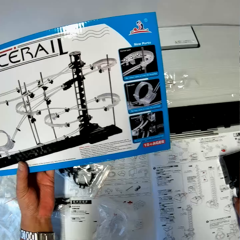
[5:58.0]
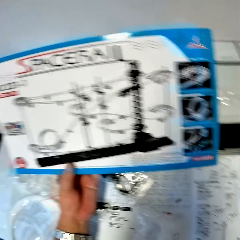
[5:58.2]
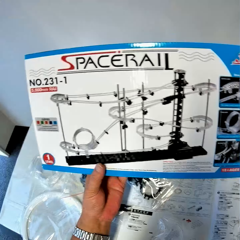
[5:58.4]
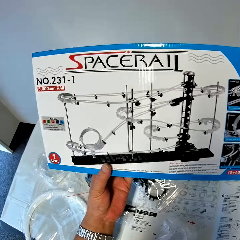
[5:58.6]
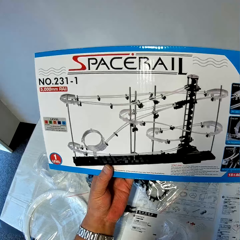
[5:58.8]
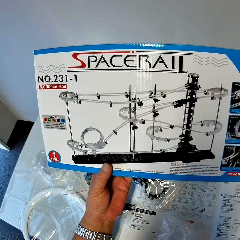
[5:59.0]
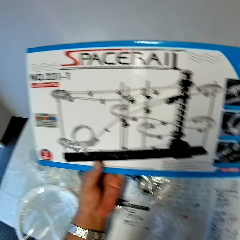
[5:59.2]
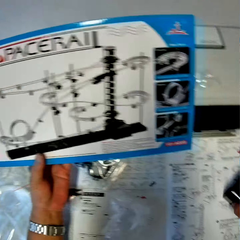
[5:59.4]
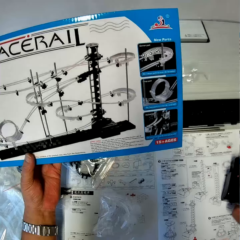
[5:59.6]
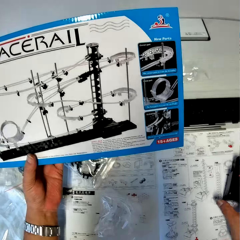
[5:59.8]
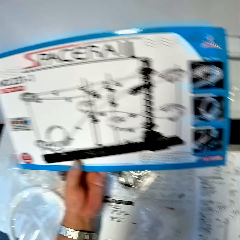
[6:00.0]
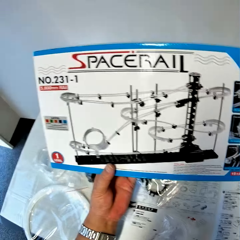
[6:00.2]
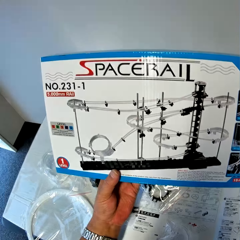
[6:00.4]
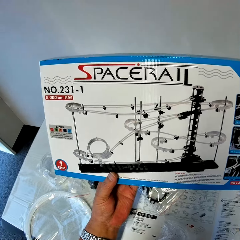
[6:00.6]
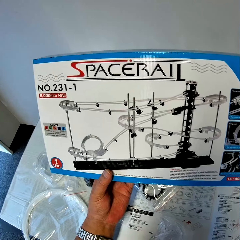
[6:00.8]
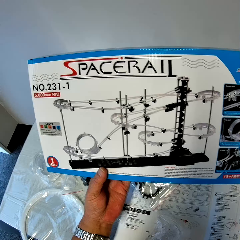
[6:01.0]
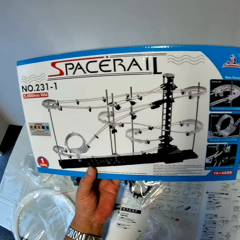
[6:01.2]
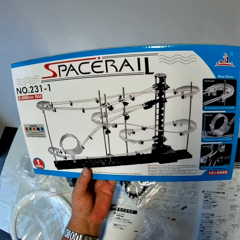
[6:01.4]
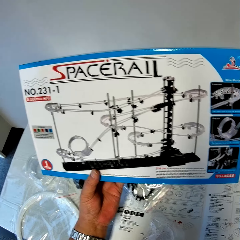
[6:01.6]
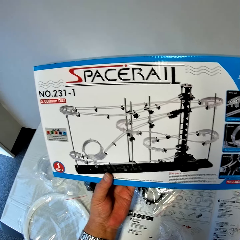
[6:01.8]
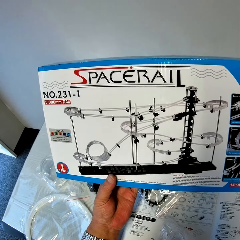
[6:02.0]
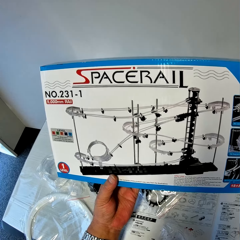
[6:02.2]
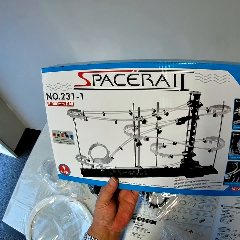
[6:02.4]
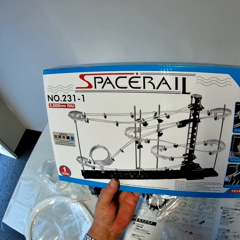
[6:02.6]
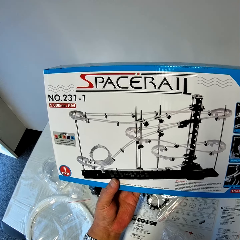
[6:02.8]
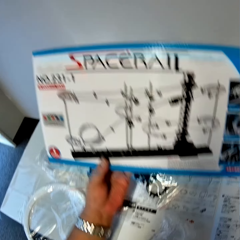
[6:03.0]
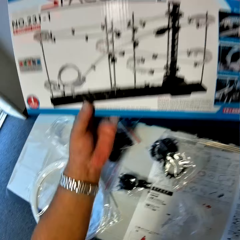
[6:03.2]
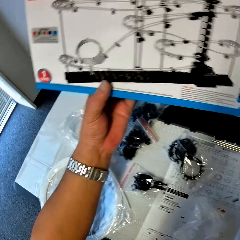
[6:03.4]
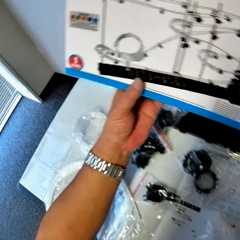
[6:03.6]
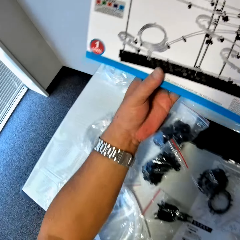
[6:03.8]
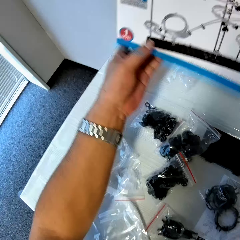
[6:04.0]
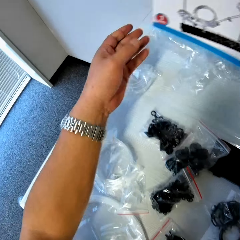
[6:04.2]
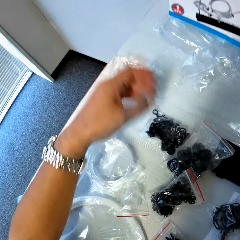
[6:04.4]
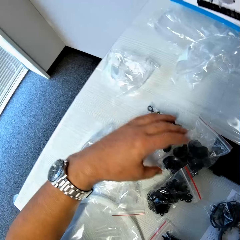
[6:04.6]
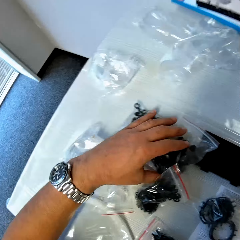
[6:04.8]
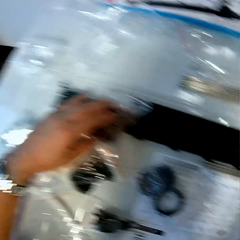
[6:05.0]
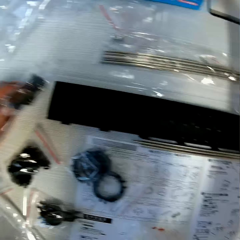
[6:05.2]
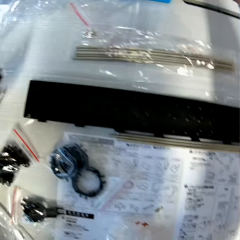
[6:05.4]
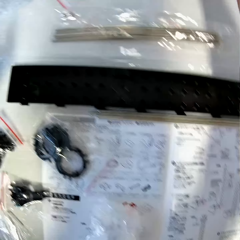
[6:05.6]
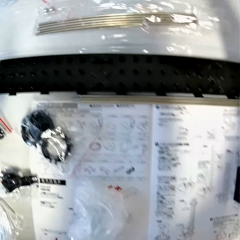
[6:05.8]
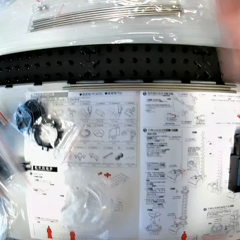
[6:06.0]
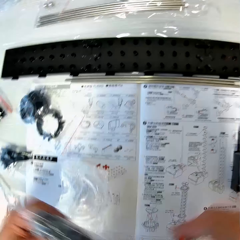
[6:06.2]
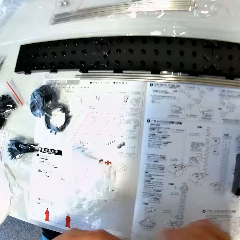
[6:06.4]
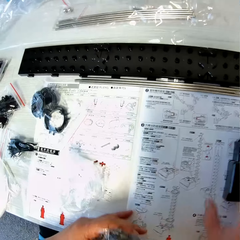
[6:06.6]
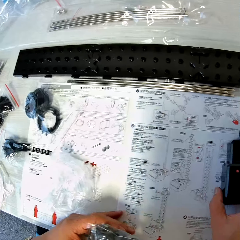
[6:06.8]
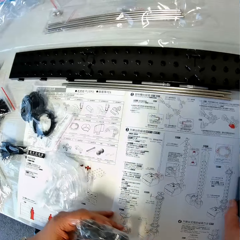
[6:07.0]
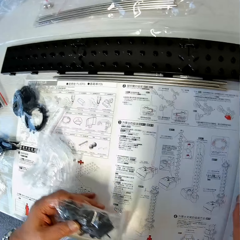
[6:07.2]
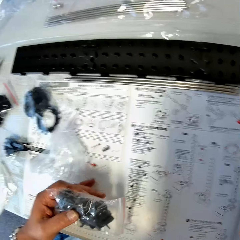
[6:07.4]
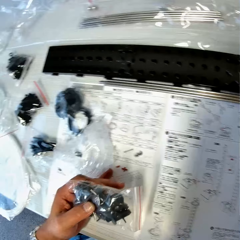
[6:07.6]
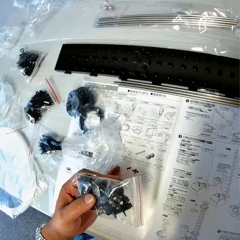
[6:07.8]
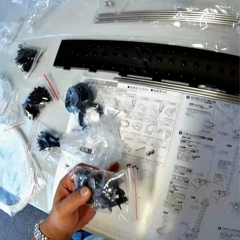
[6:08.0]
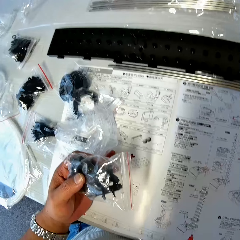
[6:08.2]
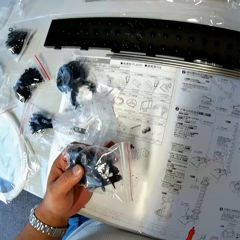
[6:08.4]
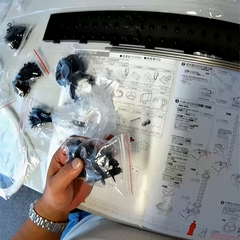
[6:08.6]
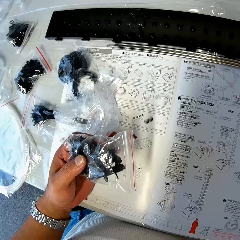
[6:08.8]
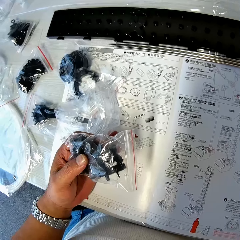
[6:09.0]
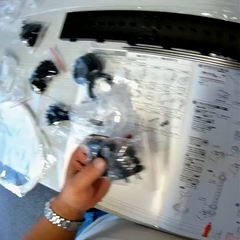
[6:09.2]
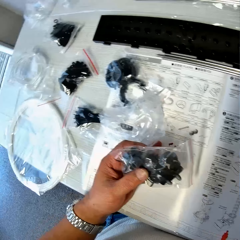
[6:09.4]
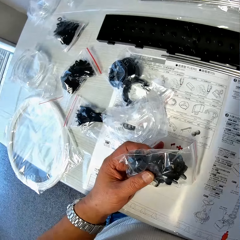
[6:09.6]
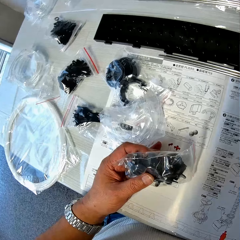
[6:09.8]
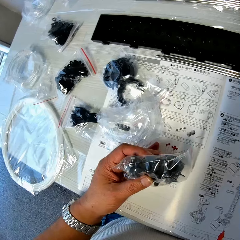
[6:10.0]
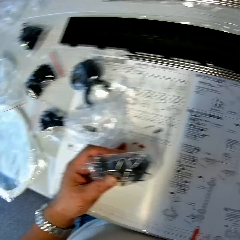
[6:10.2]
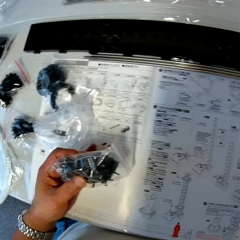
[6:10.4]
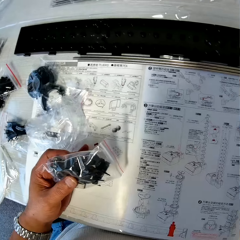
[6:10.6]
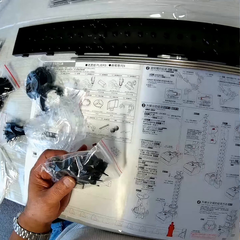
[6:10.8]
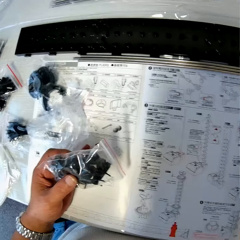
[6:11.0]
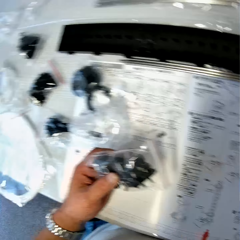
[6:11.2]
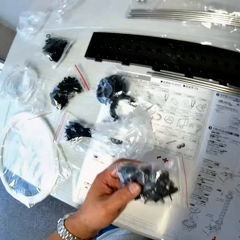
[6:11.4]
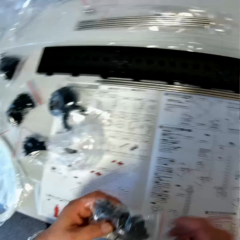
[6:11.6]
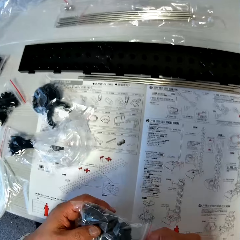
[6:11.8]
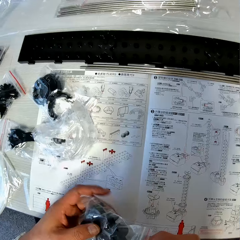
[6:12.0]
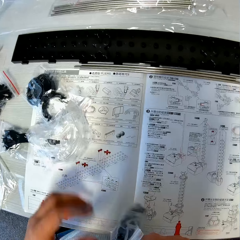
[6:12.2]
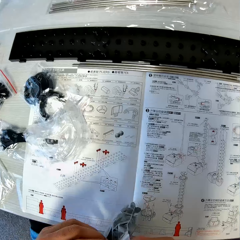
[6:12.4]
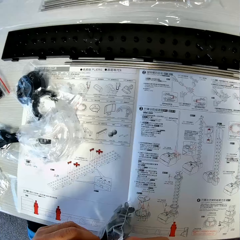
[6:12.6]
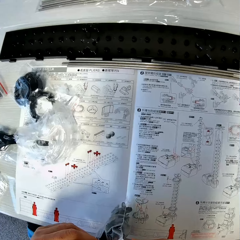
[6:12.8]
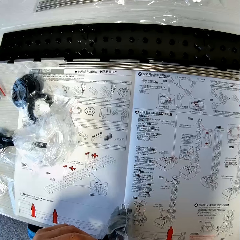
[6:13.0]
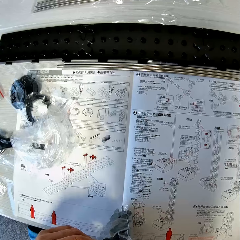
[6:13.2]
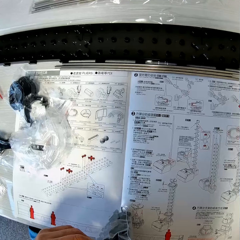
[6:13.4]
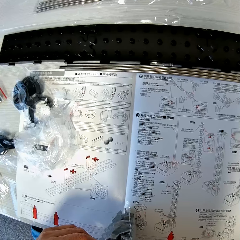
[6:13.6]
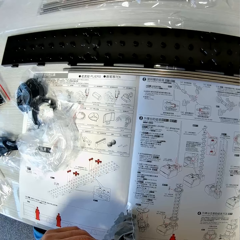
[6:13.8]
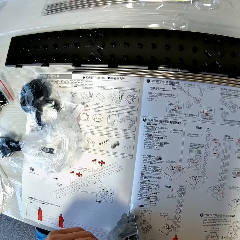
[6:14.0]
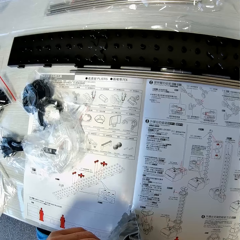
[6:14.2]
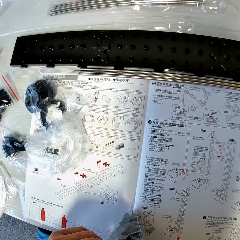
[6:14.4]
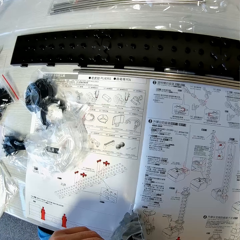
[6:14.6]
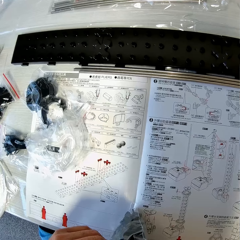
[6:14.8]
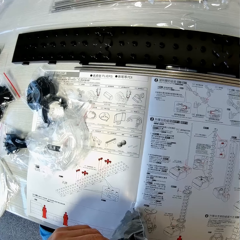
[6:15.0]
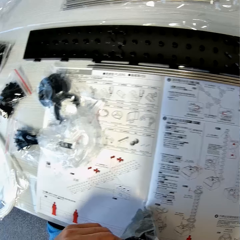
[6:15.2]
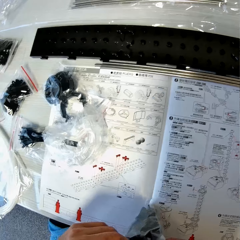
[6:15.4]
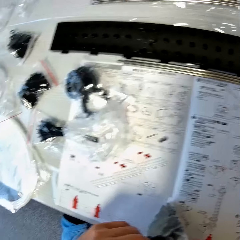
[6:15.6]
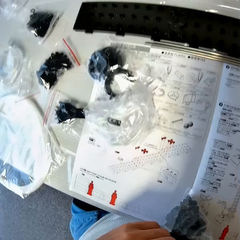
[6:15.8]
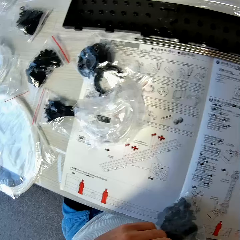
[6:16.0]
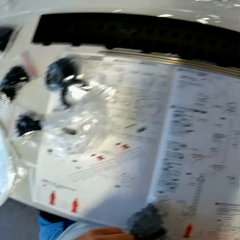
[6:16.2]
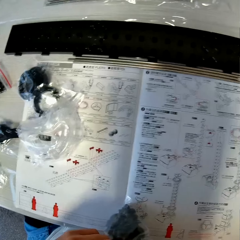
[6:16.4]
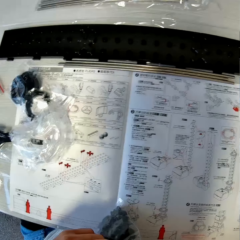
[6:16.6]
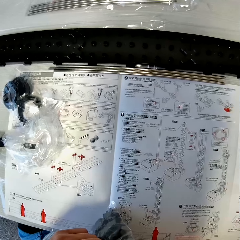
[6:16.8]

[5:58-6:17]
The camera wearer drops the carton on the table. They pick up a nylon from the table. They shift the antenna holder on the table. They read the paper. They open the nylon.

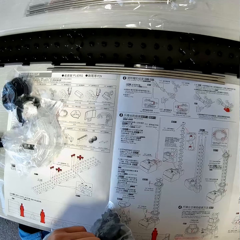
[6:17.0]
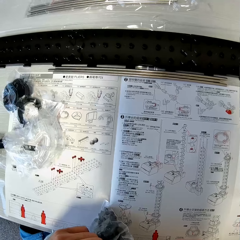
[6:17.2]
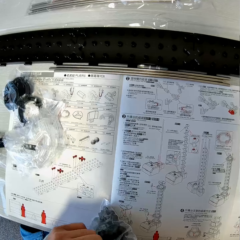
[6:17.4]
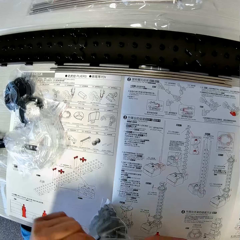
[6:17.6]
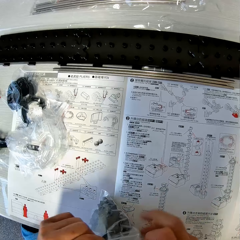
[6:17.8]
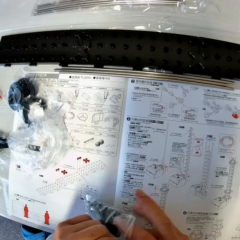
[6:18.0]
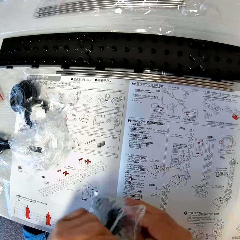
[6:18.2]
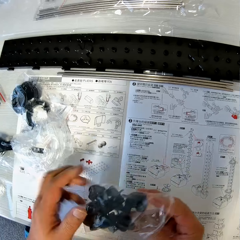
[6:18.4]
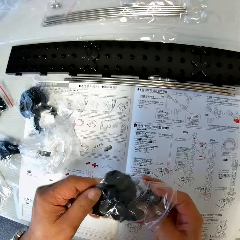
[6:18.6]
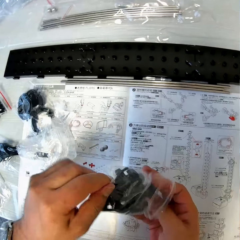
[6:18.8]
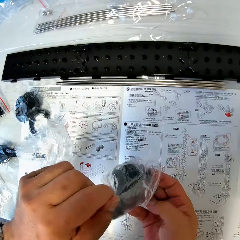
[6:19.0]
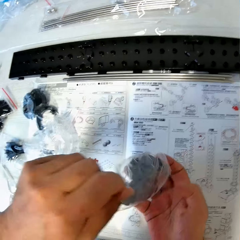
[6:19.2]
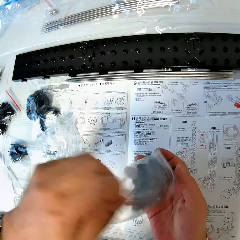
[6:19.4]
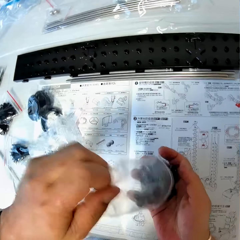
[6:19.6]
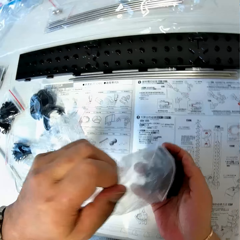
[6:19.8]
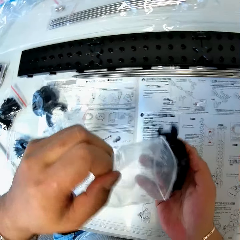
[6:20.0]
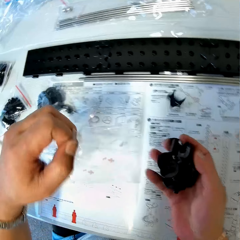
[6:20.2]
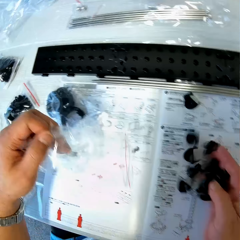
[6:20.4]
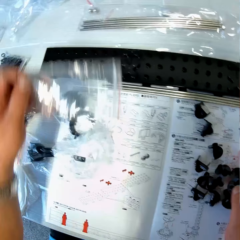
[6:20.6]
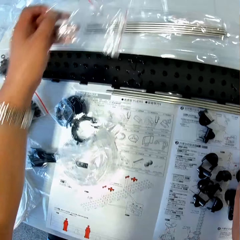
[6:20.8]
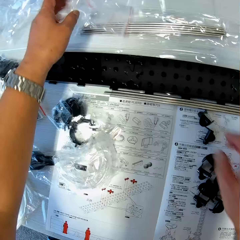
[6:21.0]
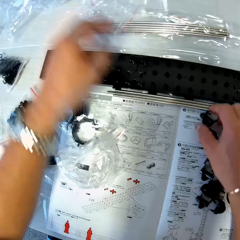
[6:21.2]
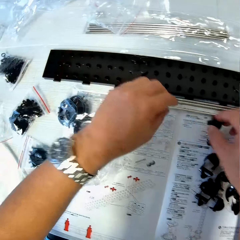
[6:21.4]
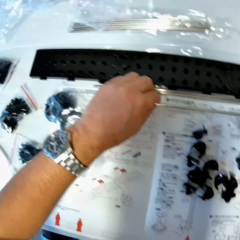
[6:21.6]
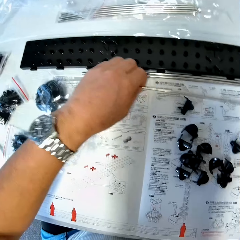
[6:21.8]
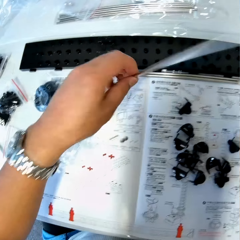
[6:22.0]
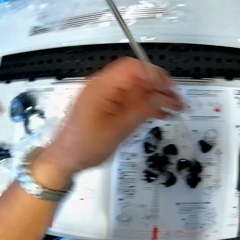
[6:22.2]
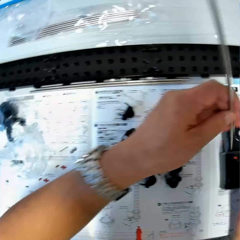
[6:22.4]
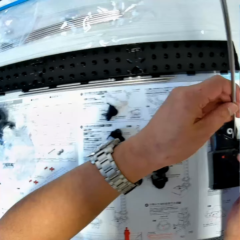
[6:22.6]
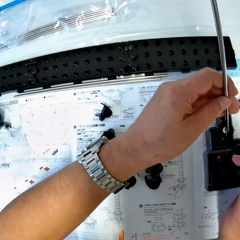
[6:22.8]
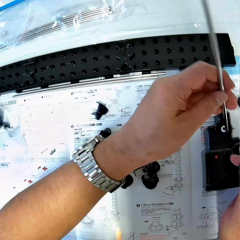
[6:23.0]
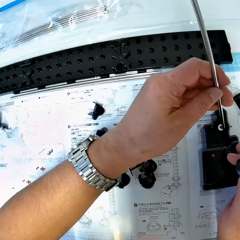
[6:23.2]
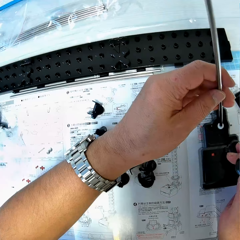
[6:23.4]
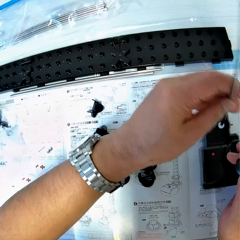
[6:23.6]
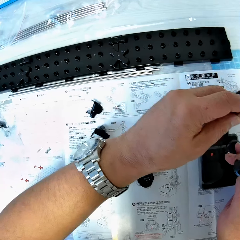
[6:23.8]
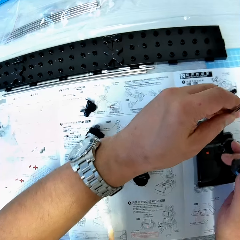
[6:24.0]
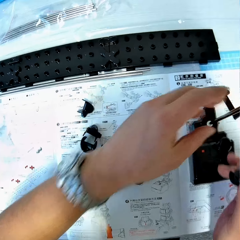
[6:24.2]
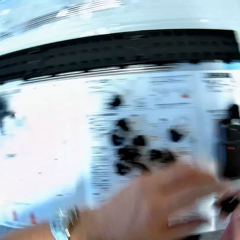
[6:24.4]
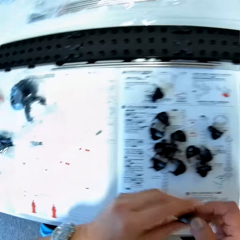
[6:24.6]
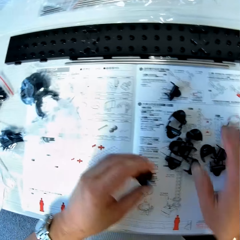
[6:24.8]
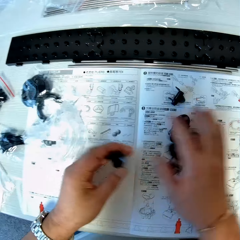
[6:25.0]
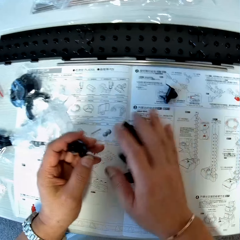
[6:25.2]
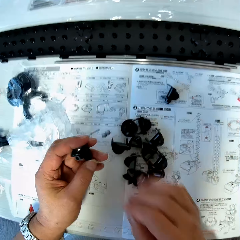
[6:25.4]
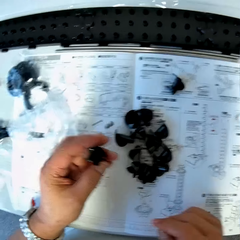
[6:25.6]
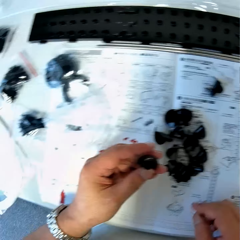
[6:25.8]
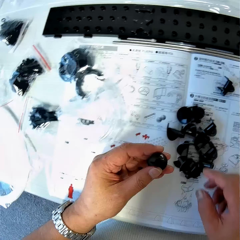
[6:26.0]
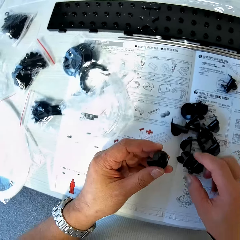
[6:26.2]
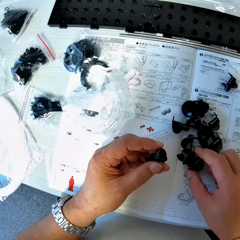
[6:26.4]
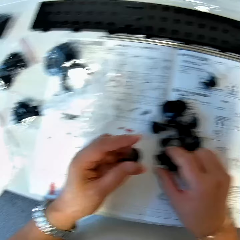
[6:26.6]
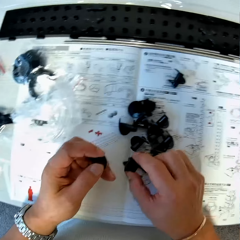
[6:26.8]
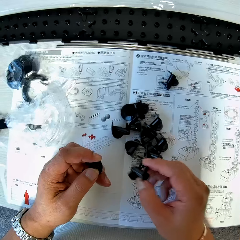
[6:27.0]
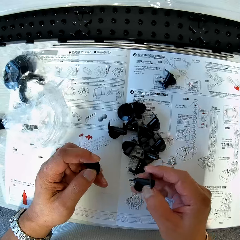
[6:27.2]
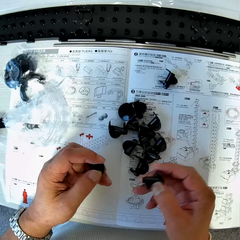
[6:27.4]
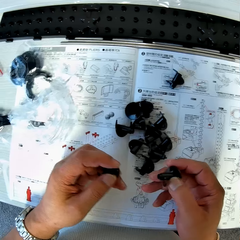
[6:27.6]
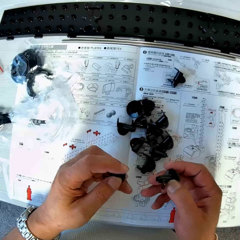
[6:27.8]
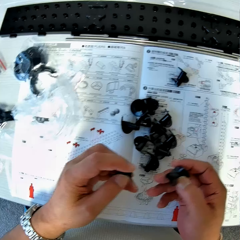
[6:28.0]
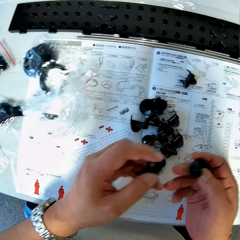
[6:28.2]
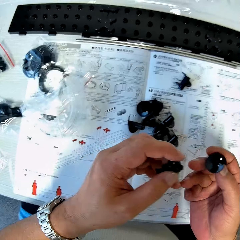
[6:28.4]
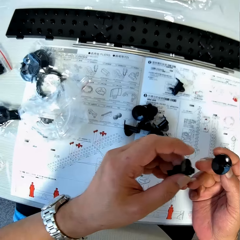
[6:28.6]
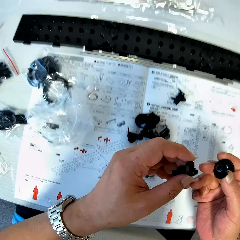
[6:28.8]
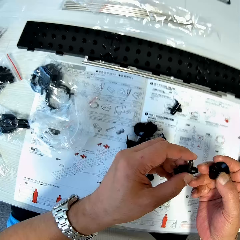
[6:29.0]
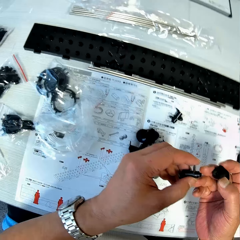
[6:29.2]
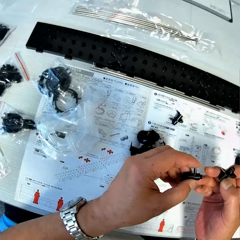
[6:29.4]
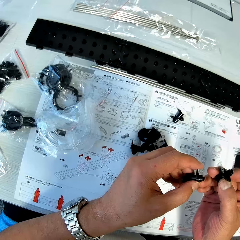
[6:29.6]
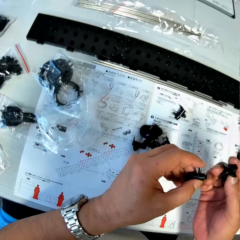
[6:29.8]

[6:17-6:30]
The camera wearer pours the antenna parts in the nylon on the table. They remove assembling material from the storage box. They pick an iron from the table and fix the iron into the antenna holder. They assemble the space rail. They move the antenna parts on the table and pick an antenna part from the table.
